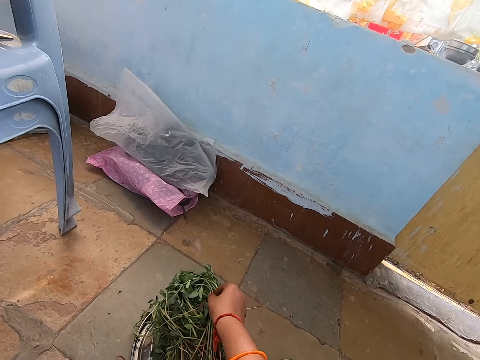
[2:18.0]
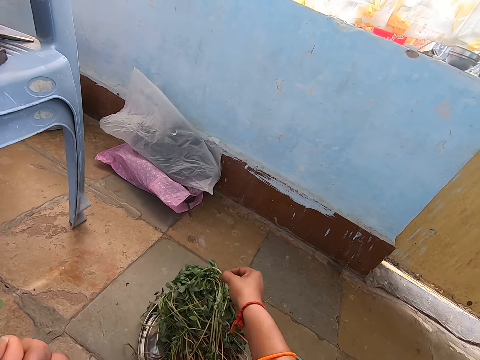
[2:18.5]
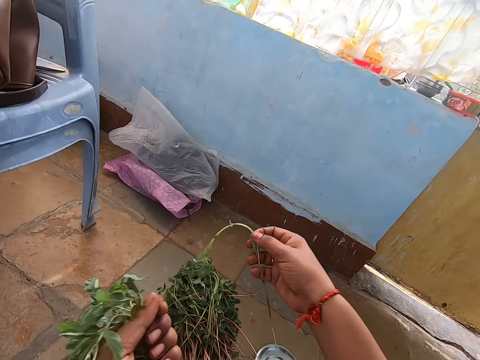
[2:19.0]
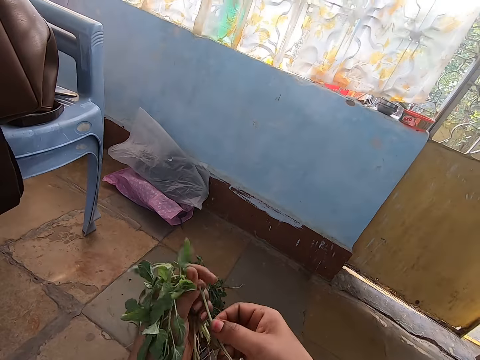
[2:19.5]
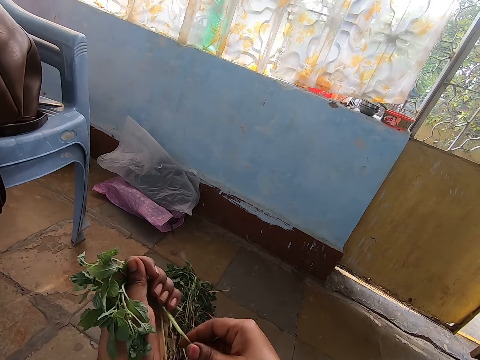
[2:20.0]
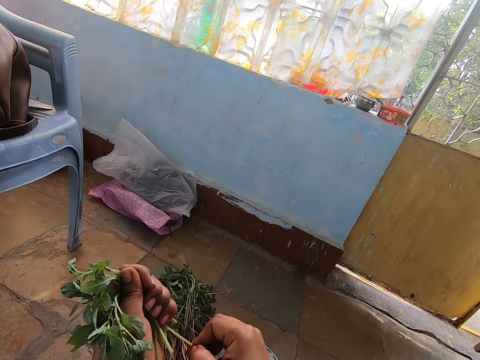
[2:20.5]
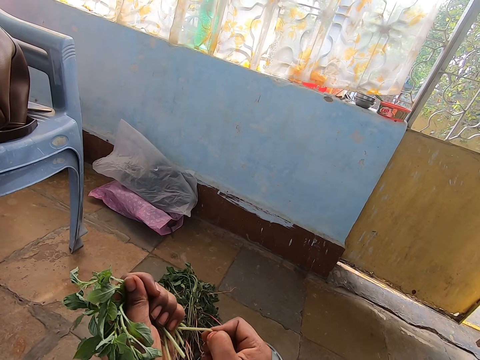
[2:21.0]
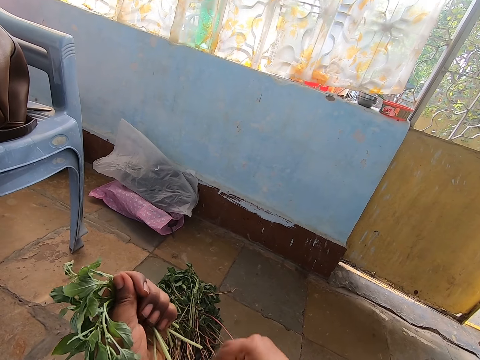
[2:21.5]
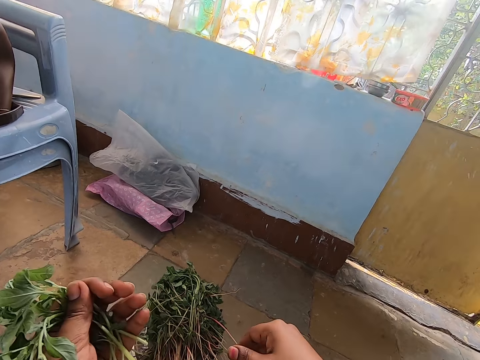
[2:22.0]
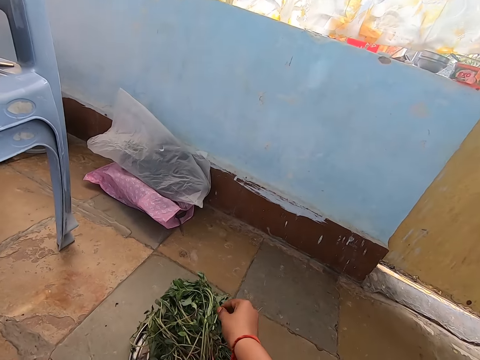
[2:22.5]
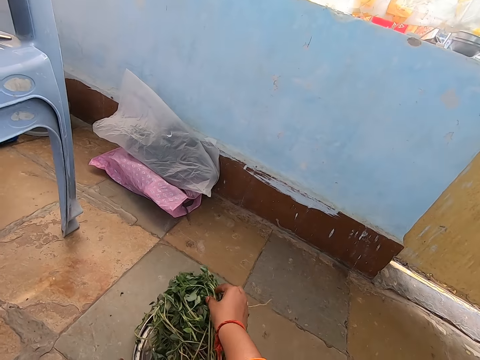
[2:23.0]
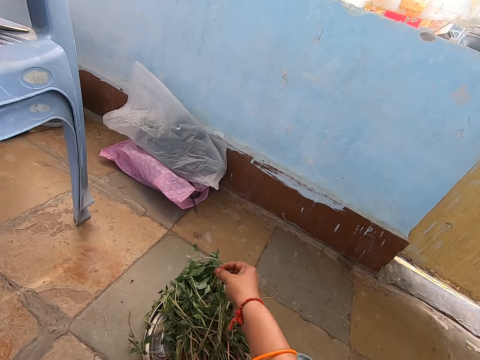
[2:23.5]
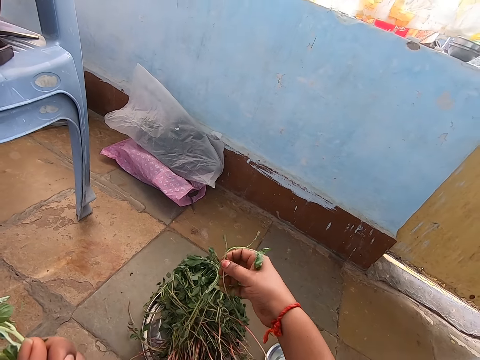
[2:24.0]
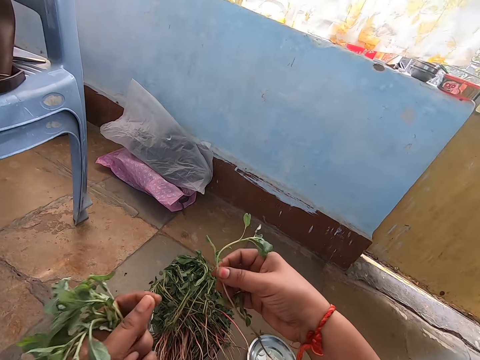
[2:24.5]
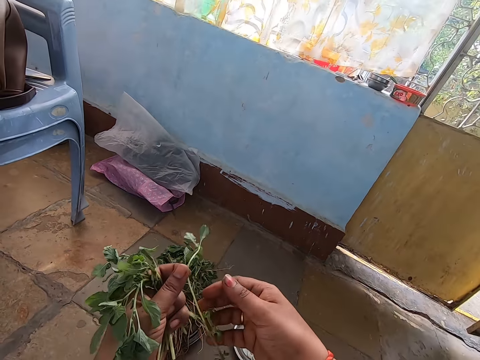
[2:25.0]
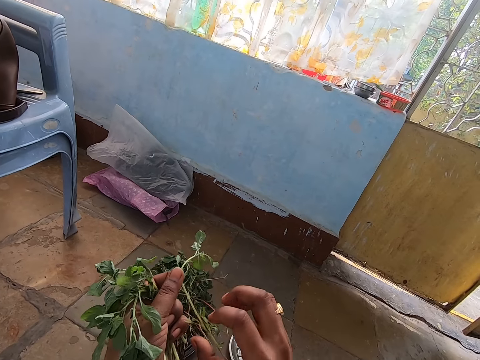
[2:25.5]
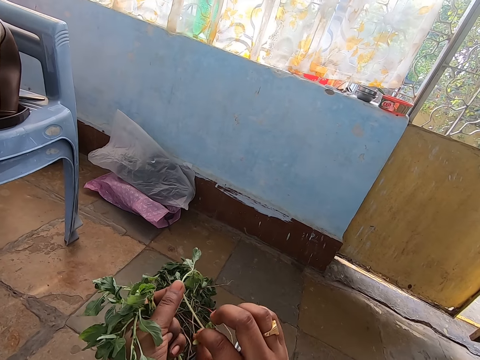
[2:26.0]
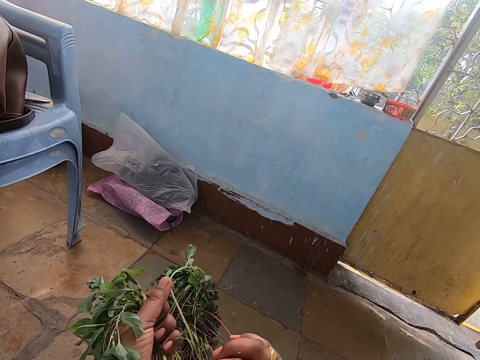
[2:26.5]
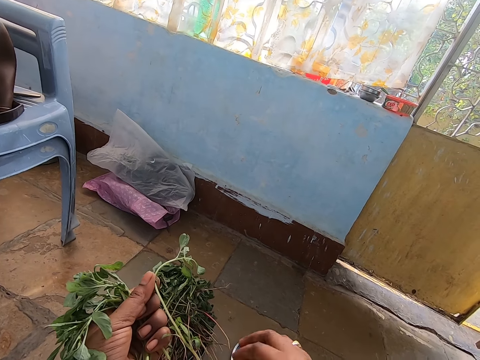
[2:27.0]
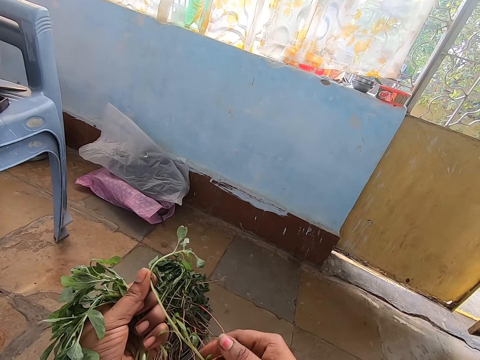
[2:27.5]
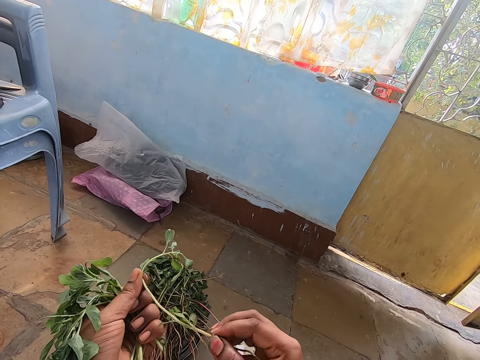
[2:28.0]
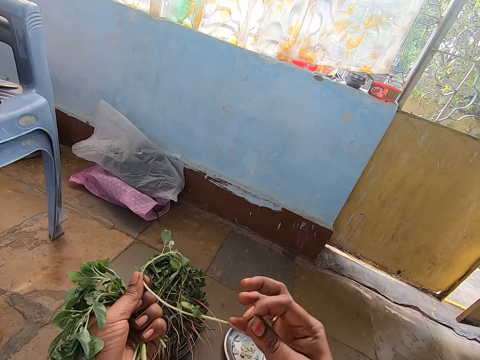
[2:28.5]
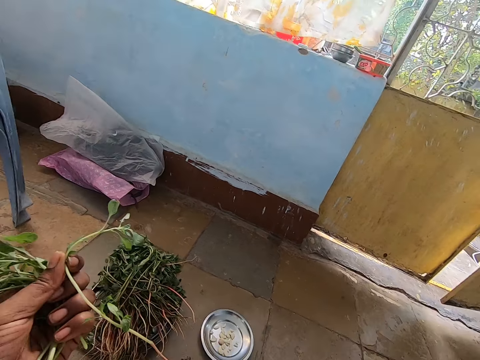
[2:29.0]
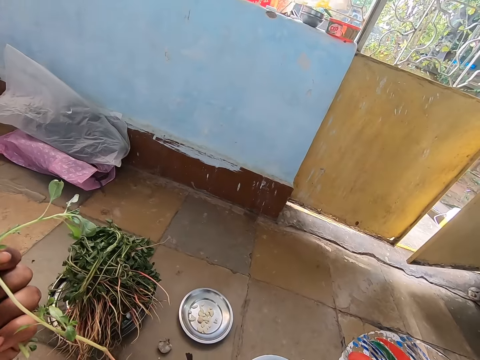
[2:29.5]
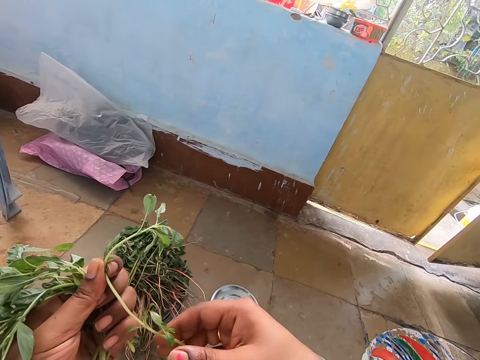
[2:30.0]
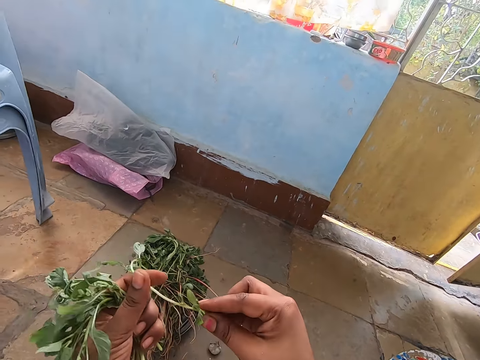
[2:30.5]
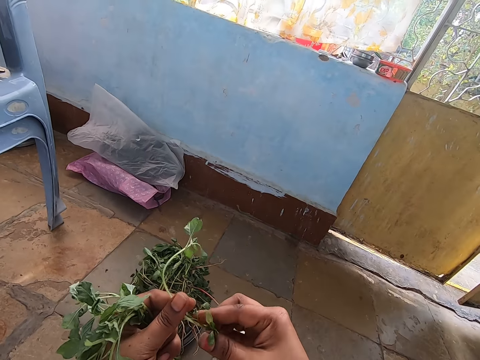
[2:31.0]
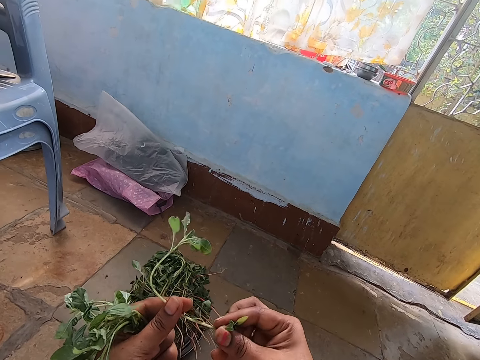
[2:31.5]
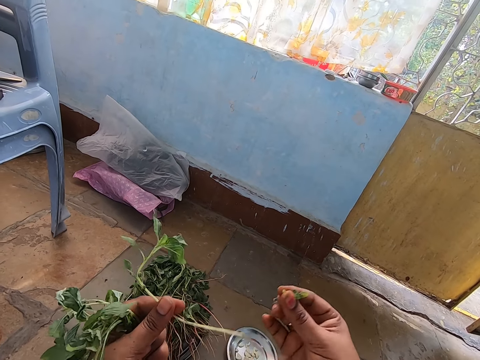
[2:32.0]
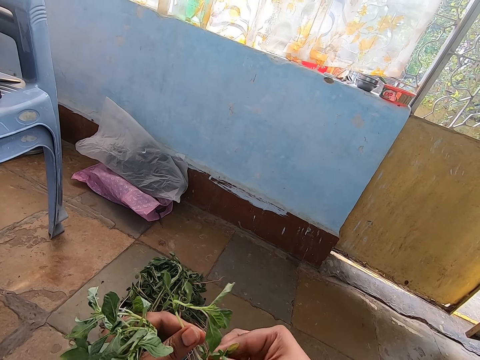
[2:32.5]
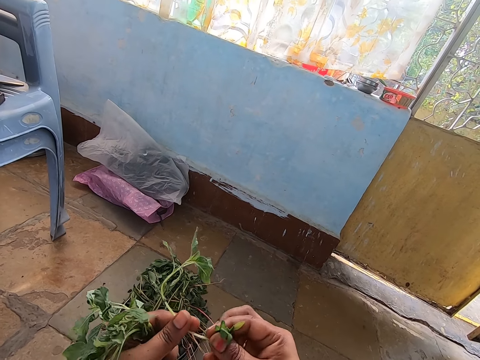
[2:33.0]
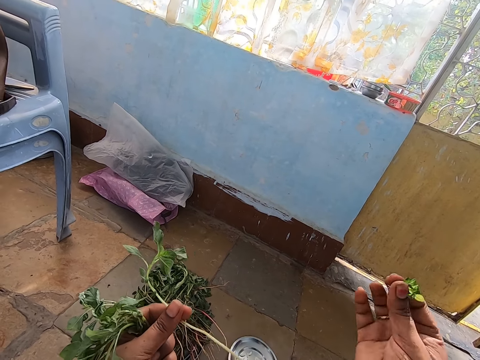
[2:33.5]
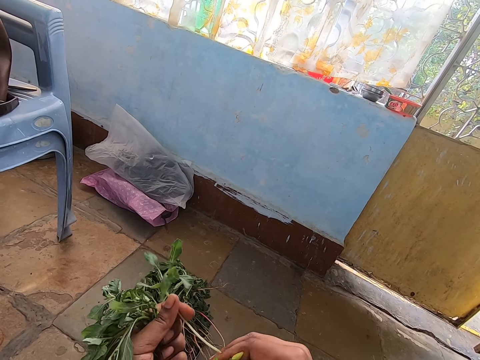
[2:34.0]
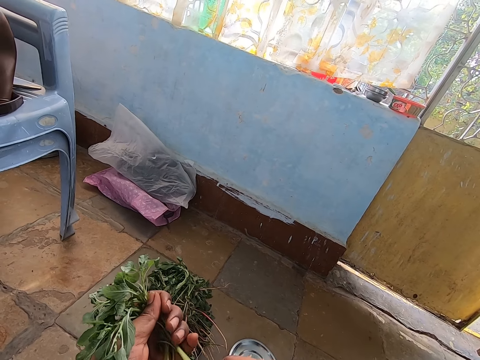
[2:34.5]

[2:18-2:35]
The camera wearer picks a jute mallow from the stainless bowl on the ground with her right hand. She collects the jute mallow in her right hand with her left hand. She breaks the stem of the jute mallow in her left hand with her right hand. She picks the jute mallow from the stainless bowl on the ground with her right hand. She collects the jute mallow in her right hand with her left hand. She touches the jute mallow in her right hand with her left hand. She plucks the jute mallow in her left hand with her right hand.

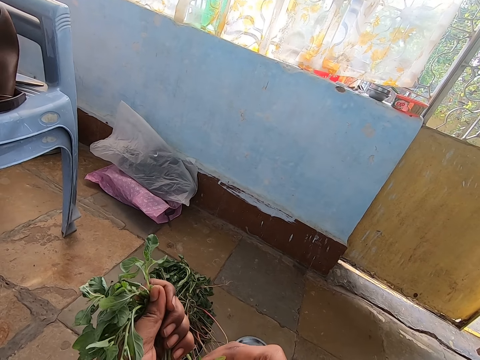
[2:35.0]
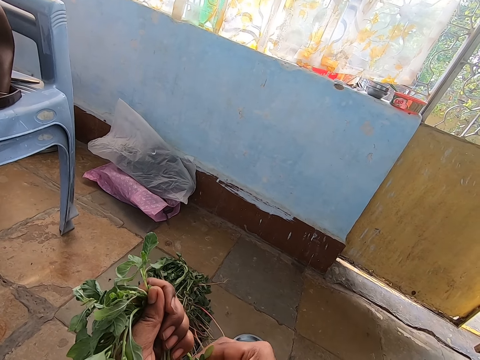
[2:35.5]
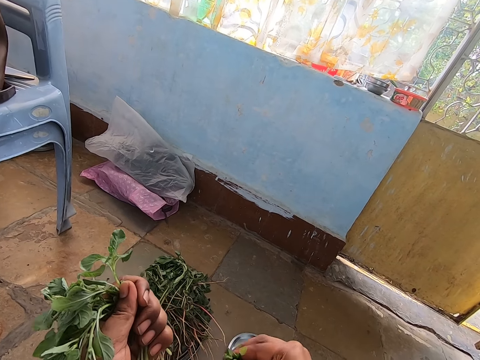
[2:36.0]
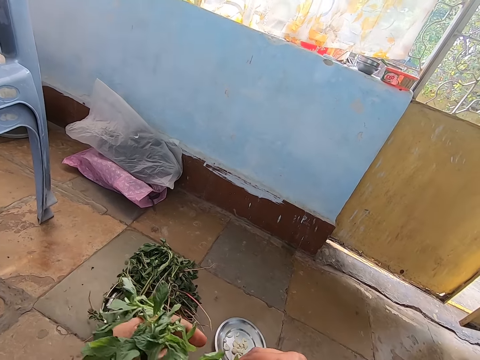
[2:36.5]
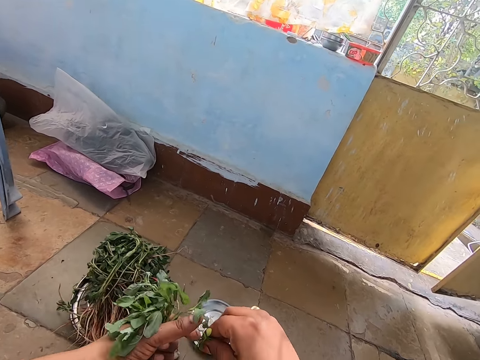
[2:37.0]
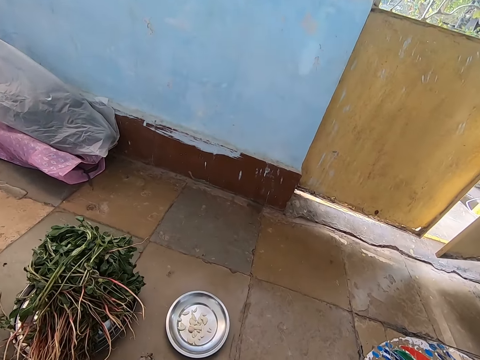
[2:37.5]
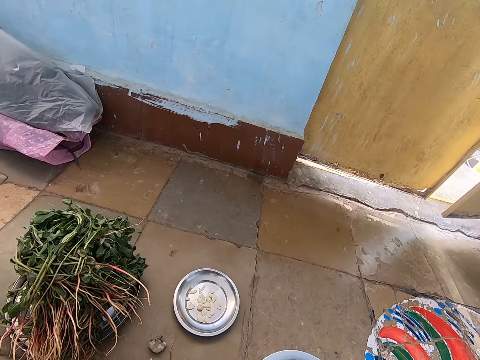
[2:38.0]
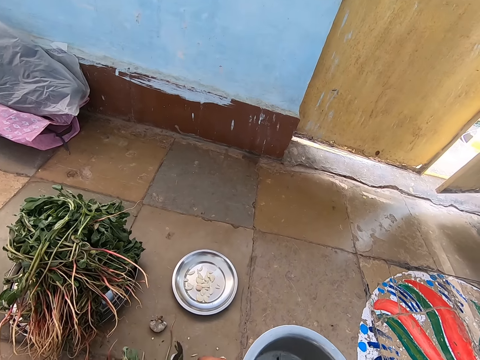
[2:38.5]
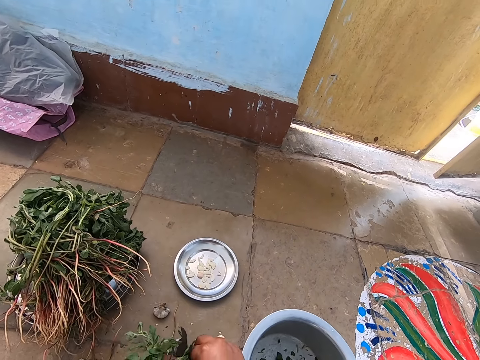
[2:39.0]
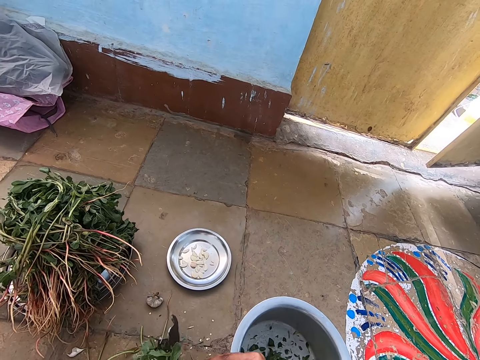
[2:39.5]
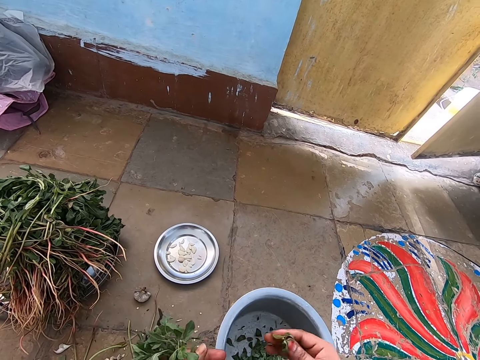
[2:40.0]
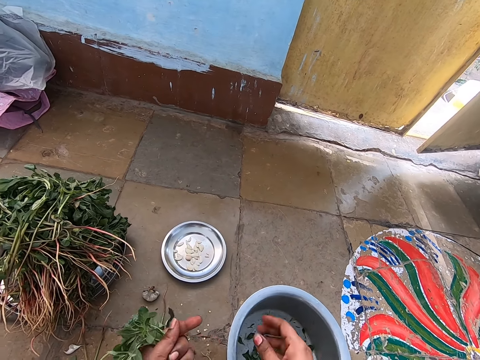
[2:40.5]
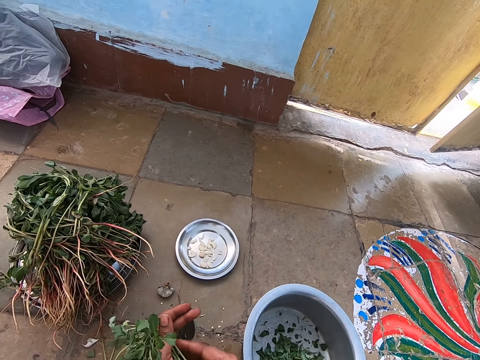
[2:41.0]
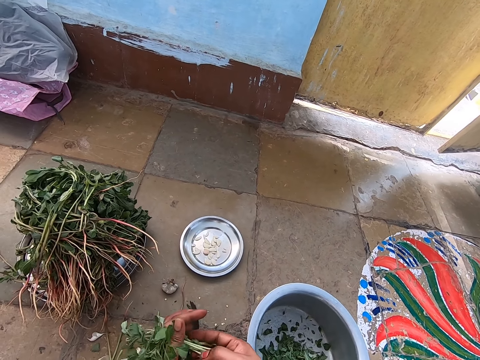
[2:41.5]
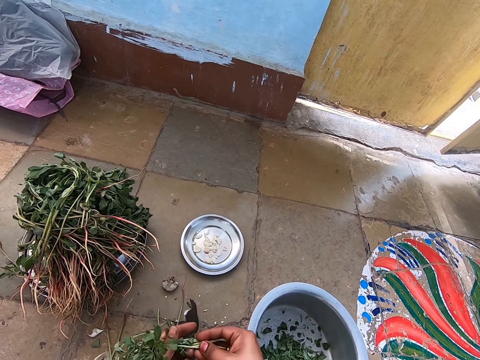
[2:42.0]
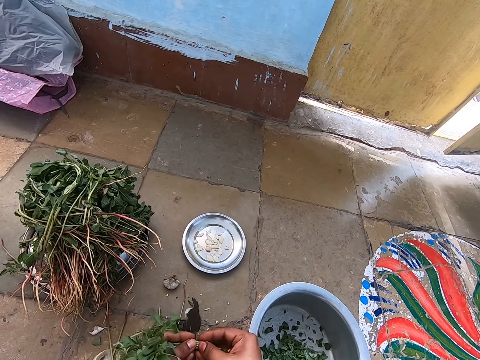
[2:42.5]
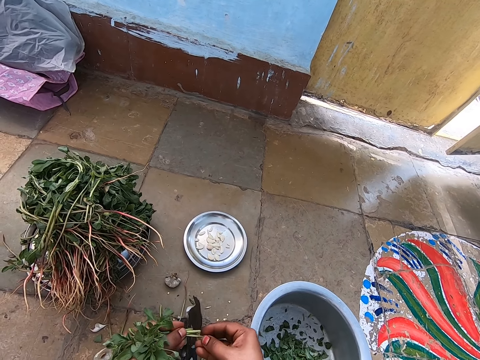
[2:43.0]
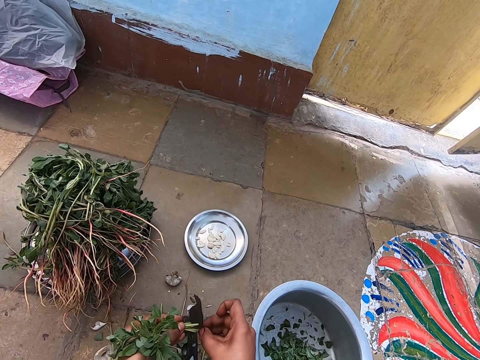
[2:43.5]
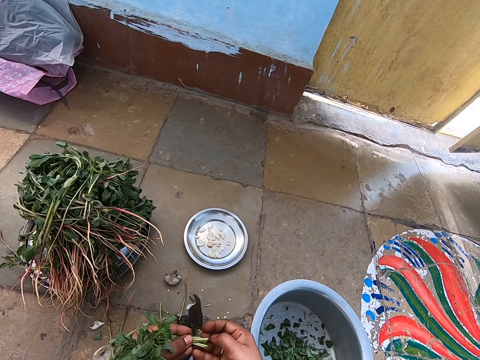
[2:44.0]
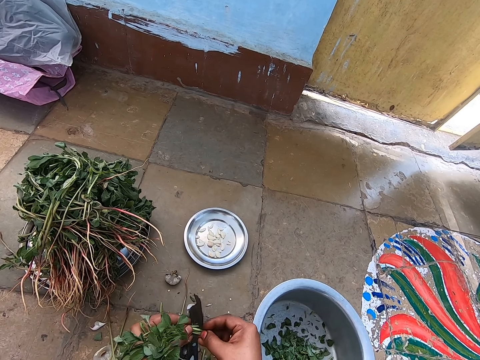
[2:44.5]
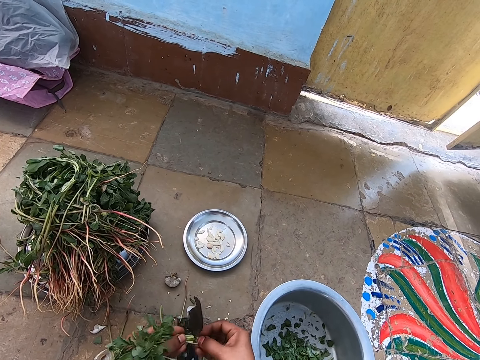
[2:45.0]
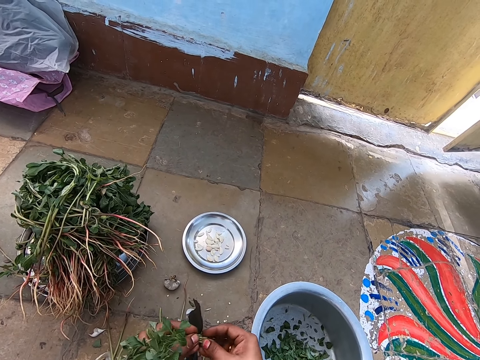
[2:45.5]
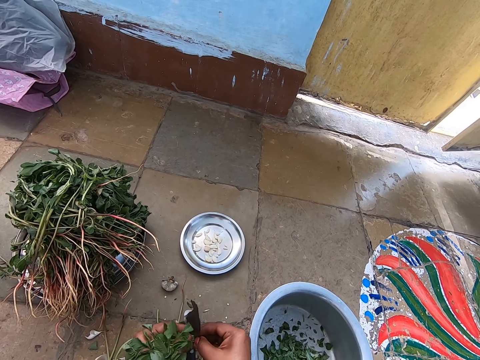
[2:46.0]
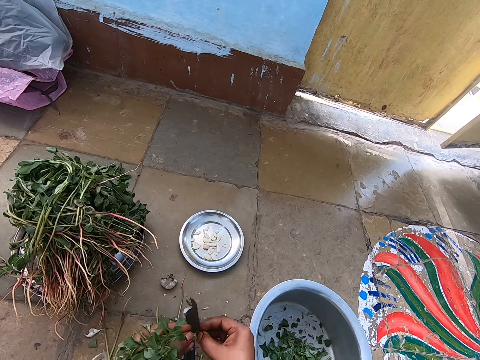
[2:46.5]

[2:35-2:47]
The camera wearer puts the plucked jute mallow in the bowl on the ground with her right hand. She breaks the stem of the jute mallow in her left hand with her right hand.
